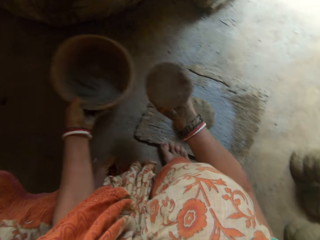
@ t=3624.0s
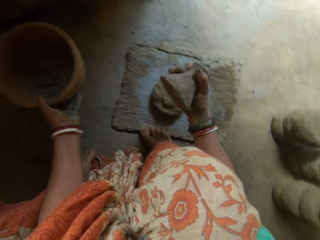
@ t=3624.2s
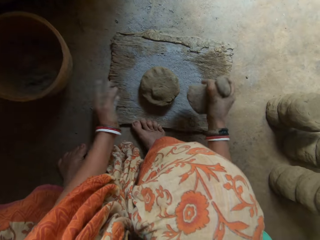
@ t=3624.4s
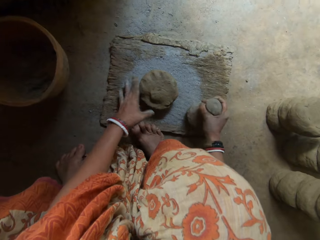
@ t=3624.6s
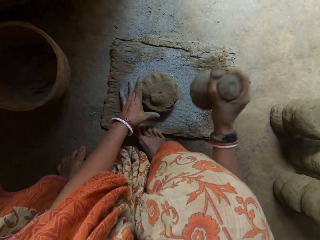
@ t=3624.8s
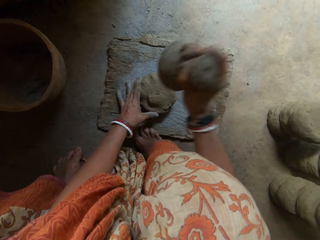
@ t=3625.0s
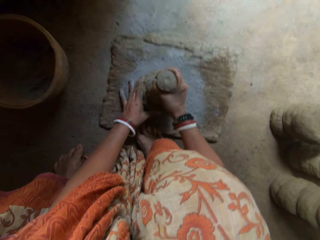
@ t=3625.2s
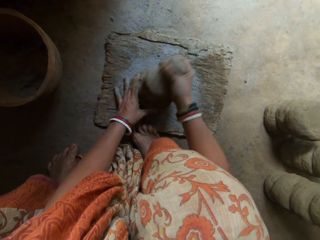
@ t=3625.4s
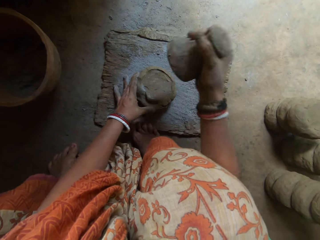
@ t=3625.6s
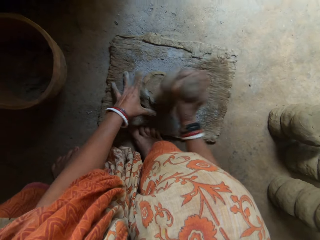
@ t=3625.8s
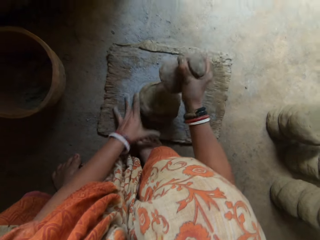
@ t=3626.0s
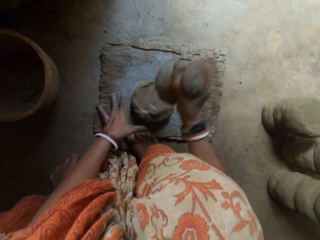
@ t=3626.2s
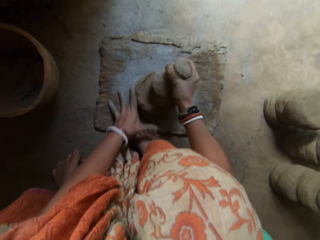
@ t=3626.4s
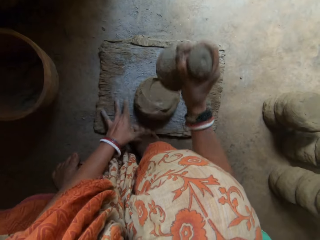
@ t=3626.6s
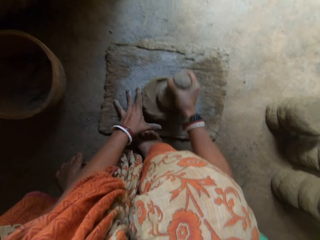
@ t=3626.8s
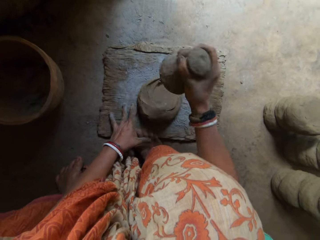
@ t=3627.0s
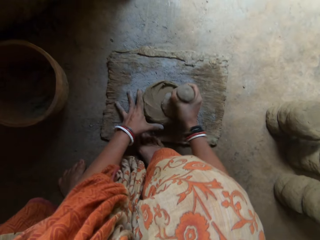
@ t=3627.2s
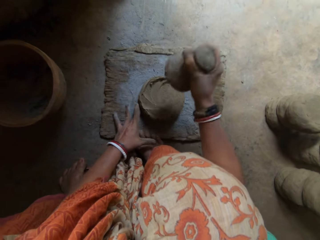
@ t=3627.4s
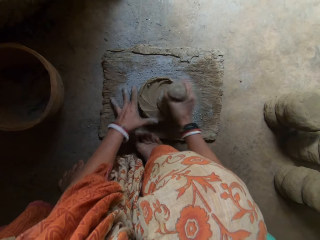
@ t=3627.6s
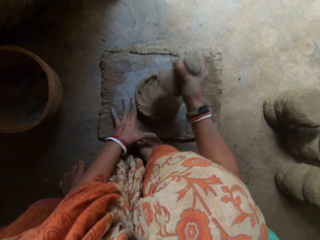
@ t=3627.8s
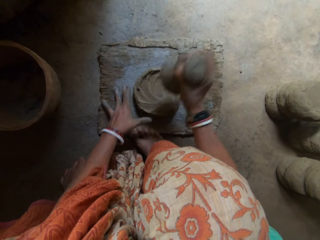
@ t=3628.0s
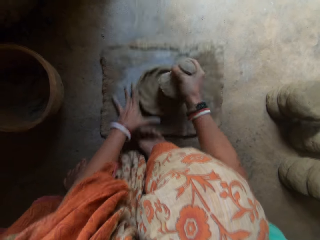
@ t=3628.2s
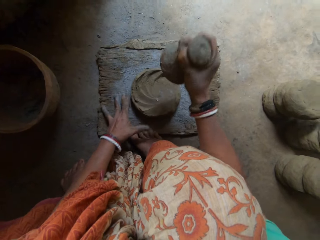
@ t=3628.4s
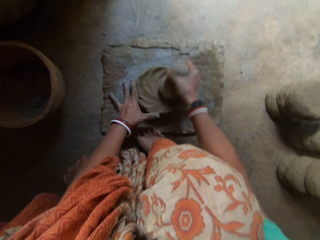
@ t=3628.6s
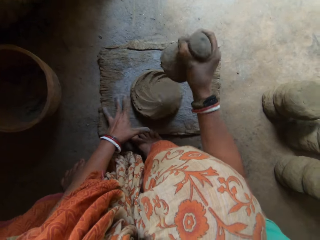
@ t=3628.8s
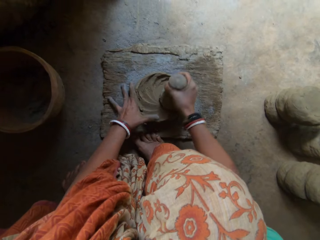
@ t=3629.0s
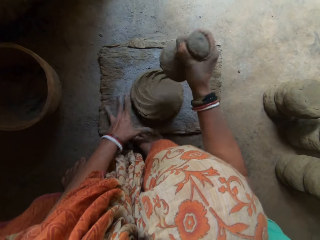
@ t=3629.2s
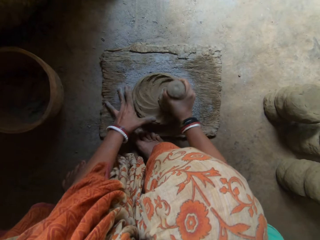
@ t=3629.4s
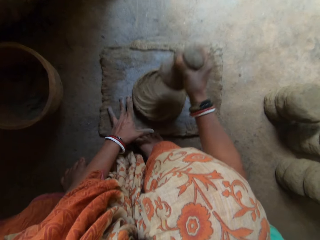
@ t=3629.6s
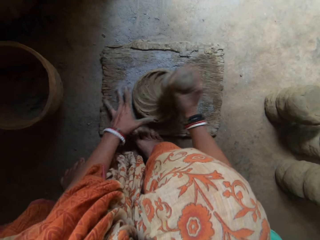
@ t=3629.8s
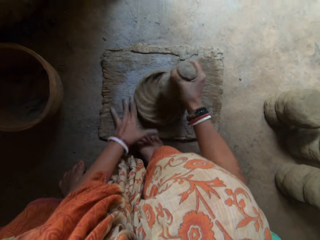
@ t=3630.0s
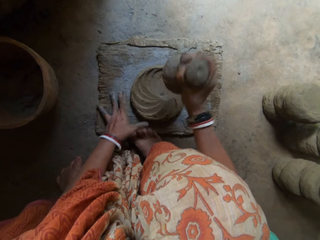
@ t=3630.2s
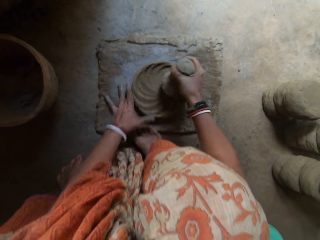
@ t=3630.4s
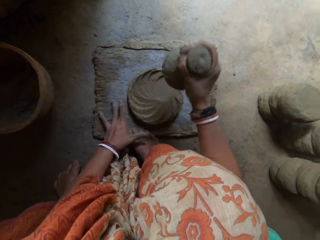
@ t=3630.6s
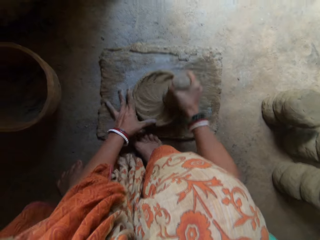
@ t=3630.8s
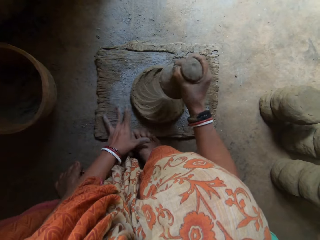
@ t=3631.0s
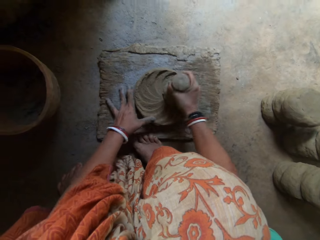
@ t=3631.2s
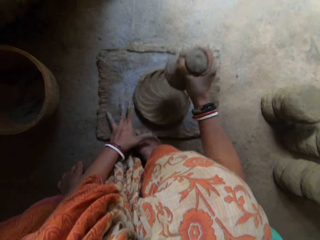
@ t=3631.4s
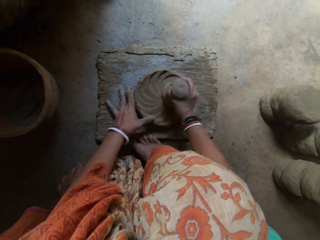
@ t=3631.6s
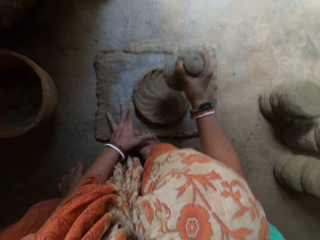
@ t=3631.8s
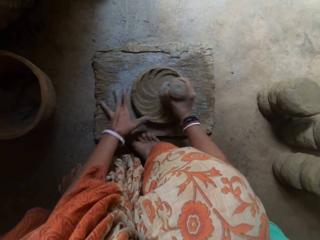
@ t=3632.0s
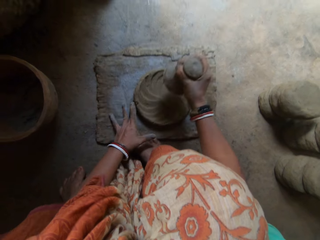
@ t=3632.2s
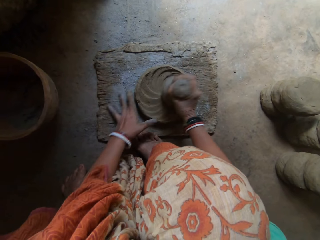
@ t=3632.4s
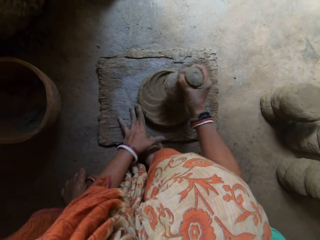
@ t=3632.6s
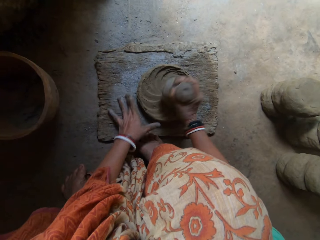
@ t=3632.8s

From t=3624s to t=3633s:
The camera wearer hits the clay with the pestle in her right hand. She dips the dry clay in the pot of ash.

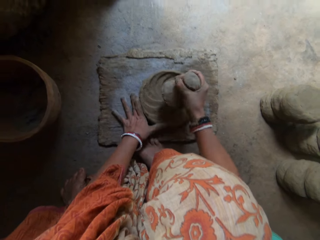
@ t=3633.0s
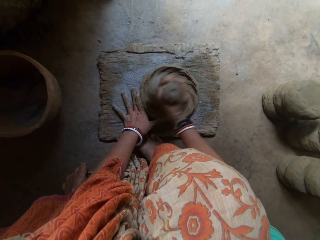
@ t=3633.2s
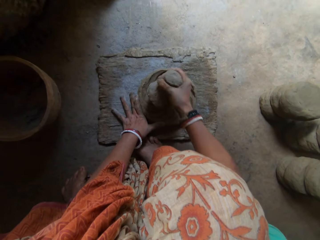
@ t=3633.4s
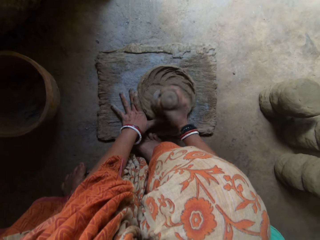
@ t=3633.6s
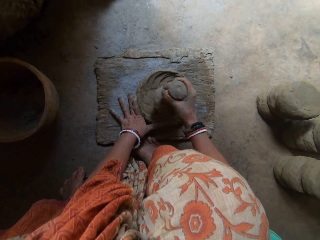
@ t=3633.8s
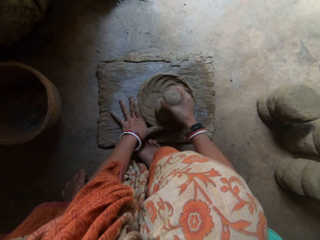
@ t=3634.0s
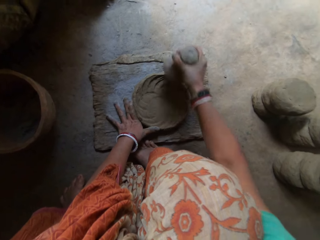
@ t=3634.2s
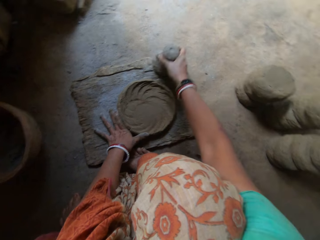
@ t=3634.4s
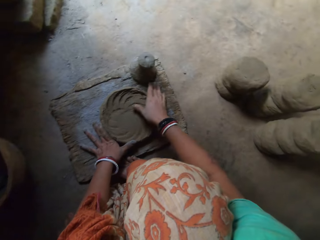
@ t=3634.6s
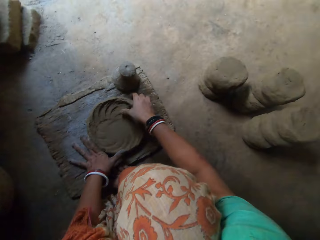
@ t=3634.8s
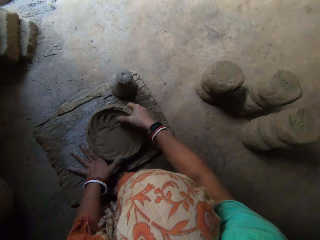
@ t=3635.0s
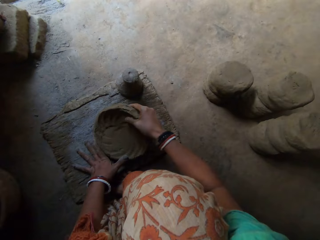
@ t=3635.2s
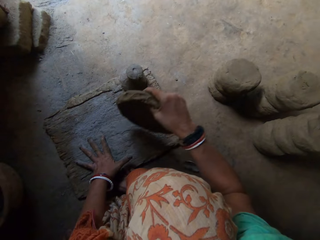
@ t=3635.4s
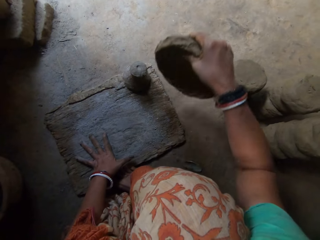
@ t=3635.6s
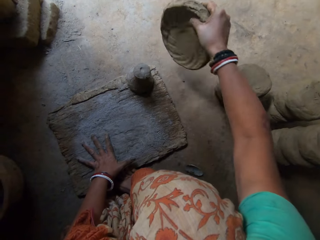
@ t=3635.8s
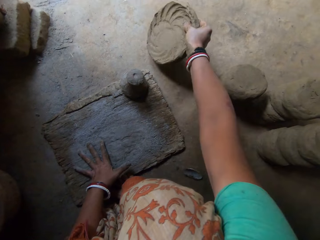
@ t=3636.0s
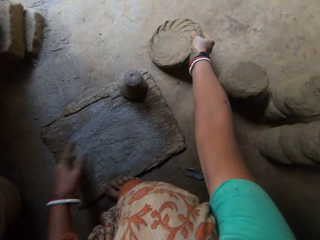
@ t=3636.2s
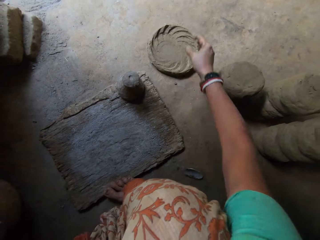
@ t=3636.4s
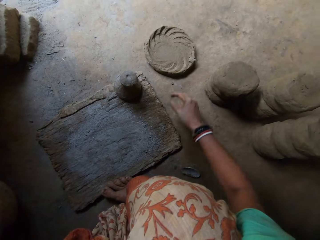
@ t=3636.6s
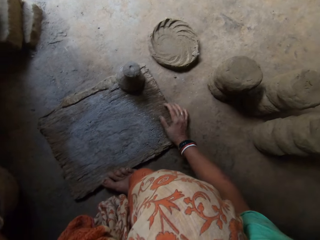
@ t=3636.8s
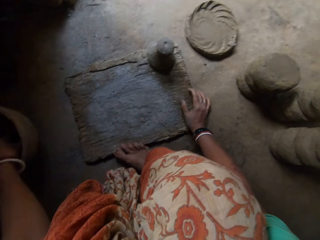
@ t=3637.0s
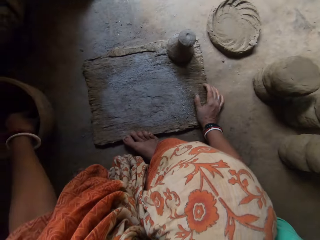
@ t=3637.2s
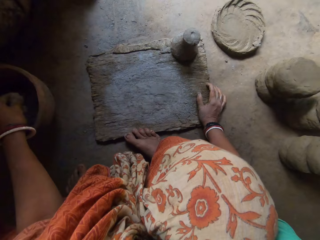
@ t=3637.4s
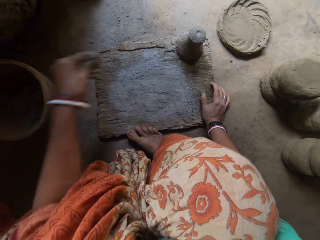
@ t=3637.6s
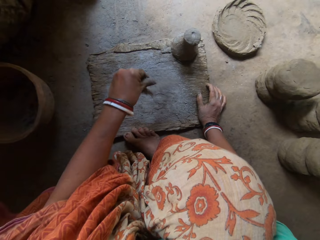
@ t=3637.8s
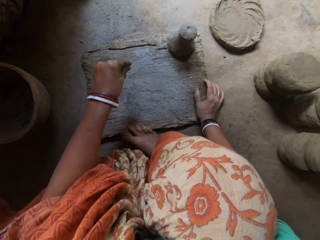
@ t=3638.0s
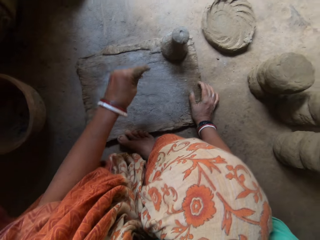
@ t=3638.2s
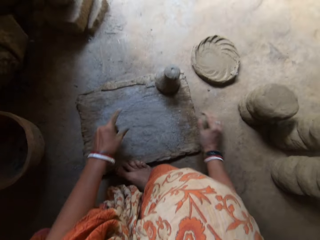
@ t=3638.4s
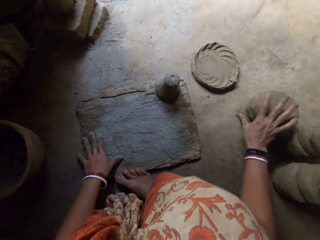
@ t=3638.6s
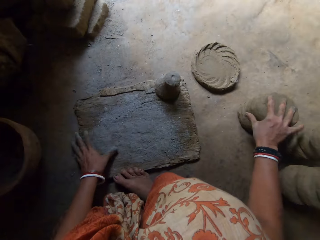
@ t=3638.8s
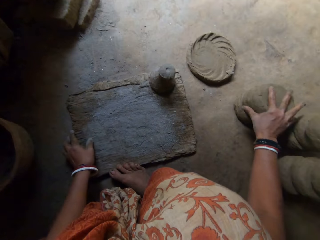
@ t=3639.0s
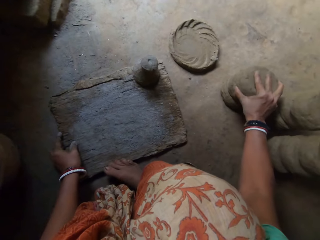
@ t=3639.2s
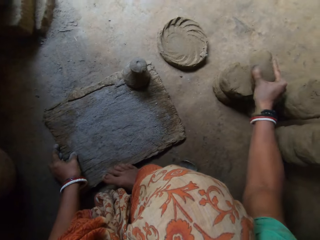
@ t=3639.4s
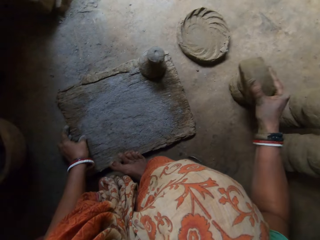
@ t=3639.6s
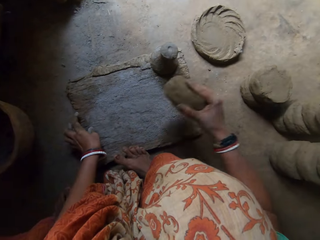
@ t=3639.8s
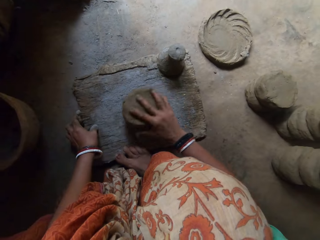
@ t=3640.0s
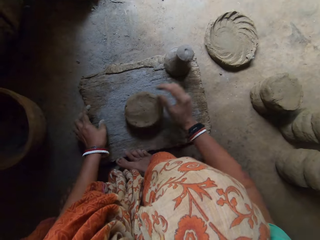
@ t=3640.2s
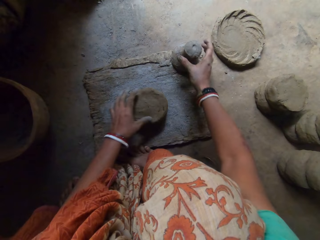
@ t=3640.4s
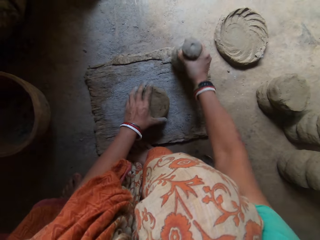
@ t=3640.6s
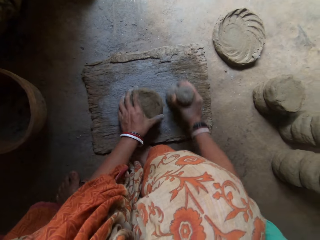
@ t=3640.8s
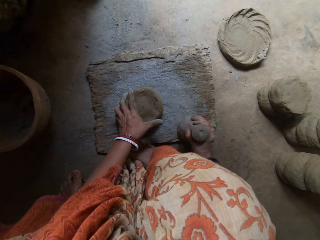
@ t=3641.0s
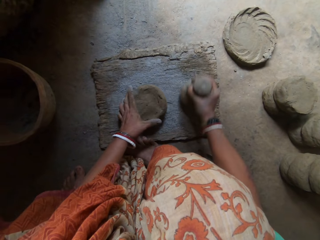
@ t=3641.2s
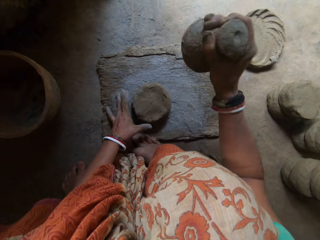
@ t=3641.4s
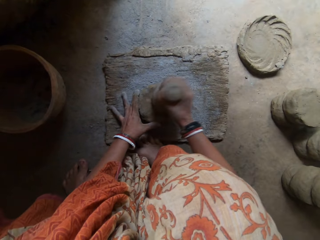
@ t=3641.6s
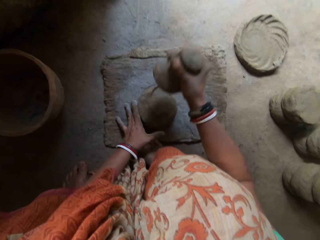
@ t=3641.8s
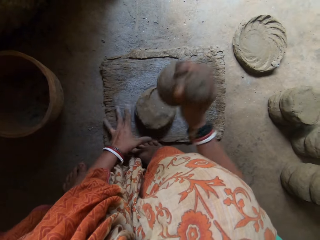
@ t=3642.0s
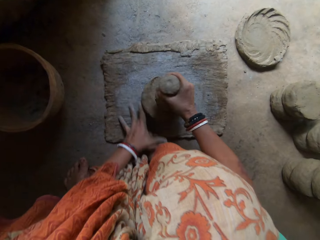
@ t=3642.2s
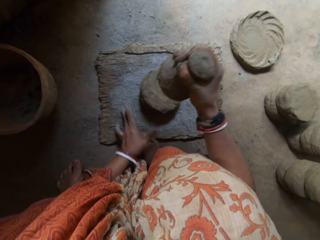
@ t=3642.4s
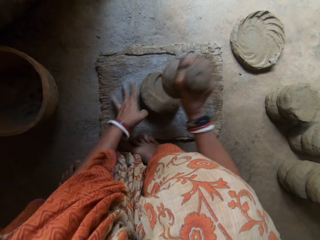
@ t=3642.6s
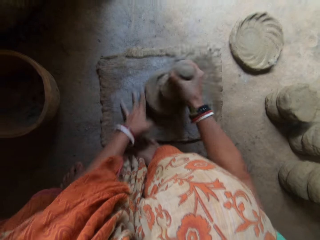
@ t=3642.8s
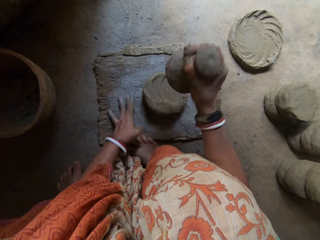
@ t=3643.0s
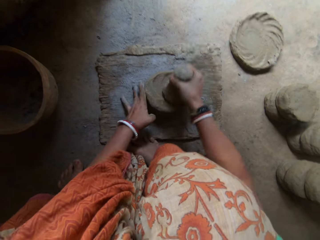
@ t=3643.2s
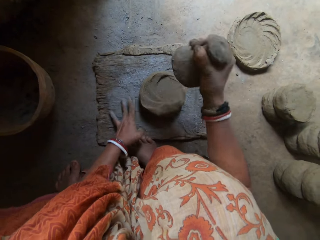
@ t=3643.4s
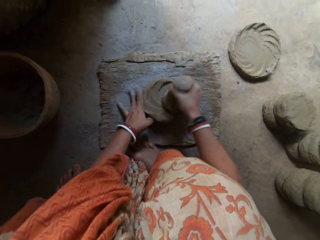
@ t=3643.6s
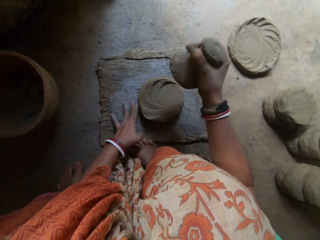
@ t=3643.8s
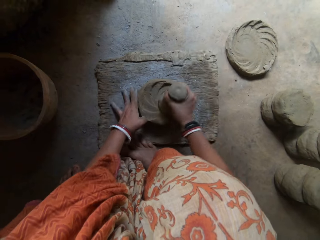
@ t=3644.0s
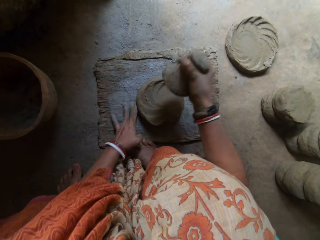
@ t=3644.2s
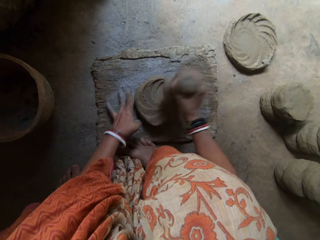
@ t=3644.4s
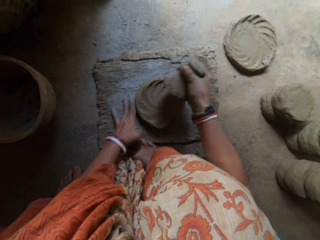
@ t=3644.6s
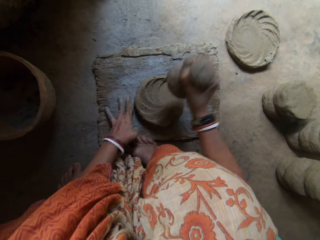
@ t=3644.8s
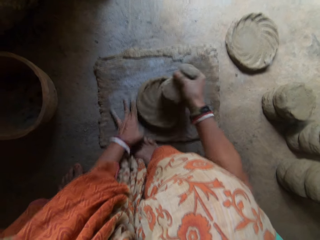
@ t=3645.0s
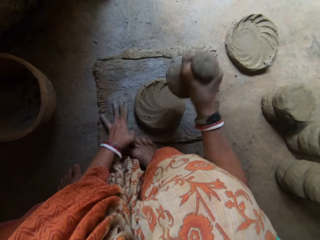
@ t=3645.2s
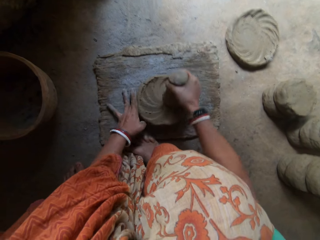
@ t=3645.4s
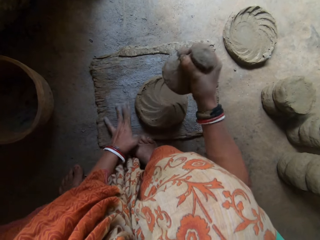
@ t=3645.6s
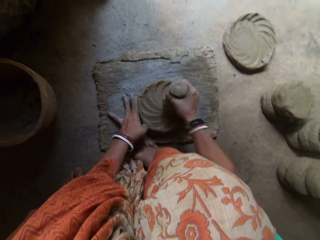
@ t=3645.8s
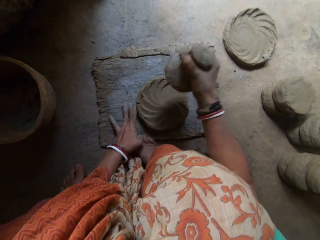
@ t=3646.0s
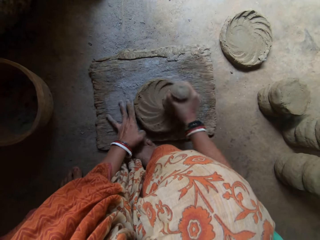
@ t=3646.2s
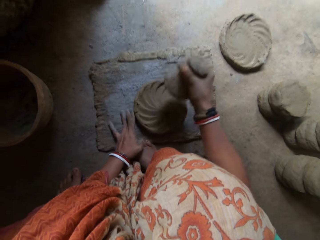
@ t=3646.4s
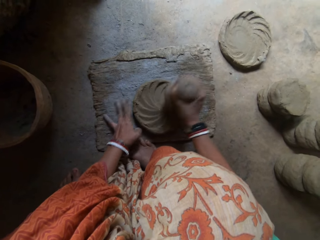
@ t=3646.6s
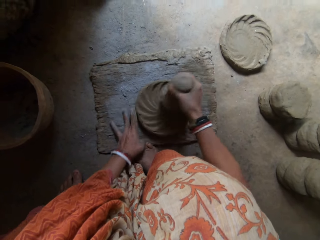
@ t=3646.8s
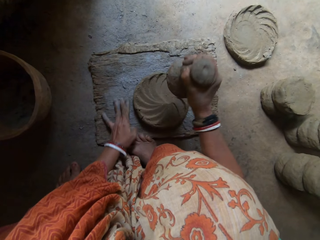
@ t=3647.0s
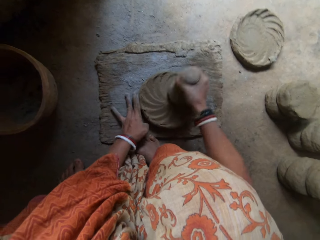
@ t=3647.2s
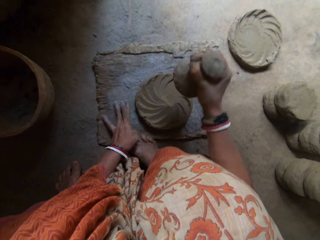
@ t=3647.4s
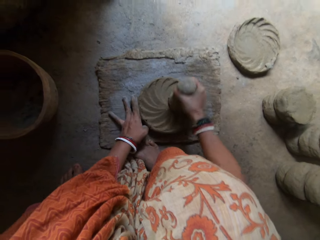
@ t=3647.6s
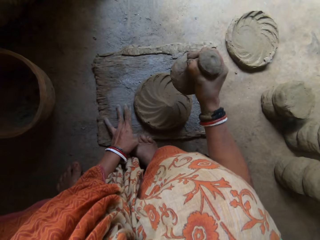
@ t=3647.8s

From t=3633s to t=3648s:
The camera wearer drops the pestle on the wood. She drops the clay by her side on the floor. She scoops ash in a pot. She sprays some concrete powder or the ash on the flat wooden board. She picks up a mold of clay on the floor with her right hand. She puts the clay on the flat wooden board. She picks up the dry clay on the wood. She hits the clay with the pestle in her right hand.
